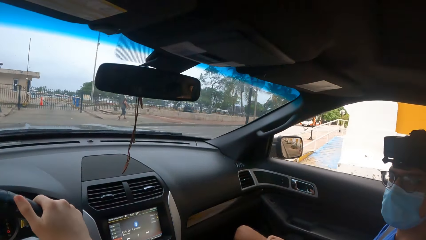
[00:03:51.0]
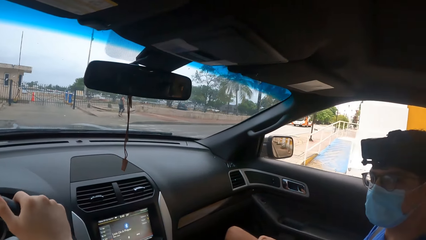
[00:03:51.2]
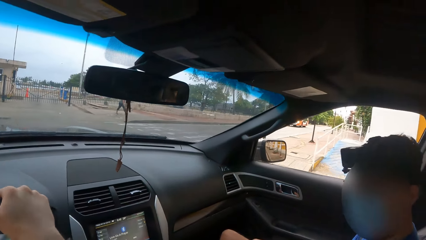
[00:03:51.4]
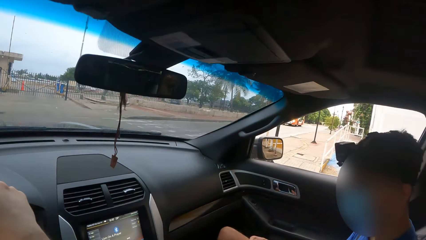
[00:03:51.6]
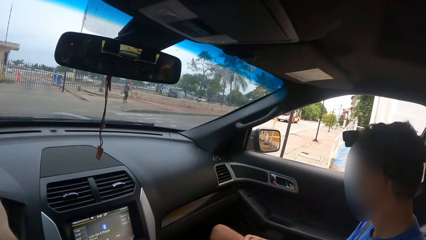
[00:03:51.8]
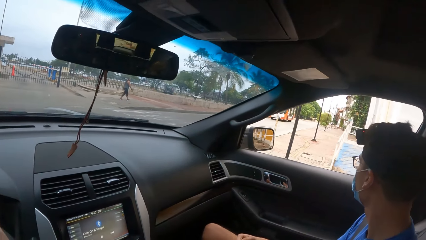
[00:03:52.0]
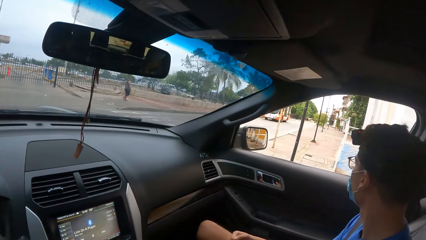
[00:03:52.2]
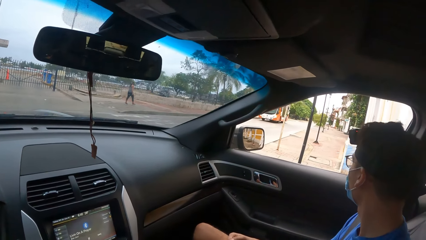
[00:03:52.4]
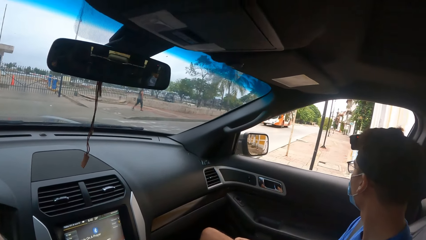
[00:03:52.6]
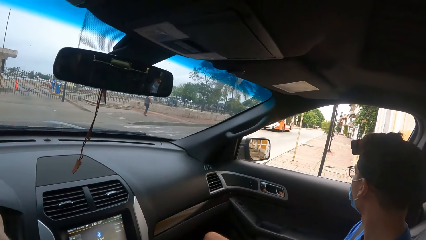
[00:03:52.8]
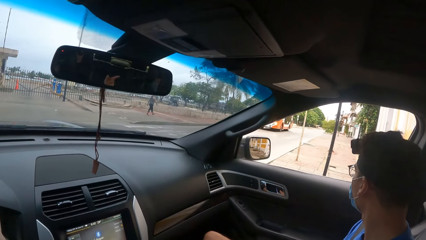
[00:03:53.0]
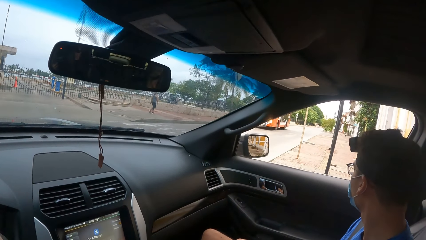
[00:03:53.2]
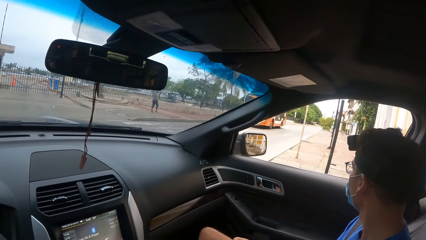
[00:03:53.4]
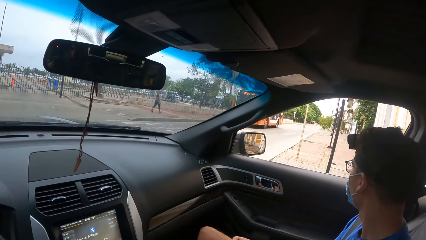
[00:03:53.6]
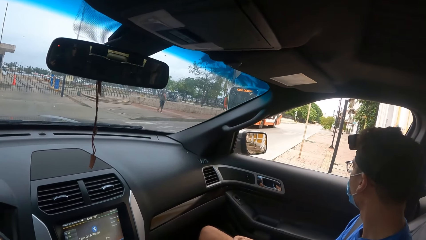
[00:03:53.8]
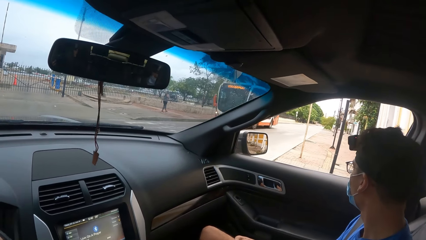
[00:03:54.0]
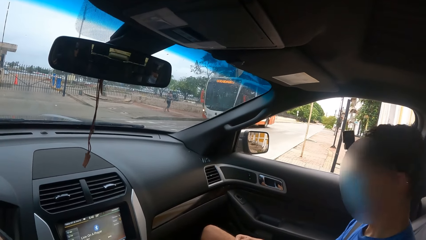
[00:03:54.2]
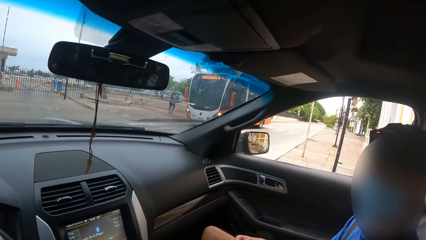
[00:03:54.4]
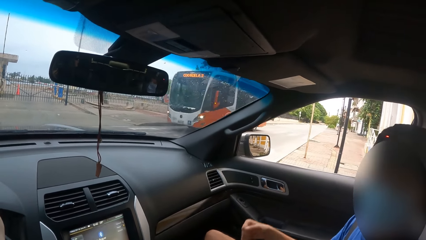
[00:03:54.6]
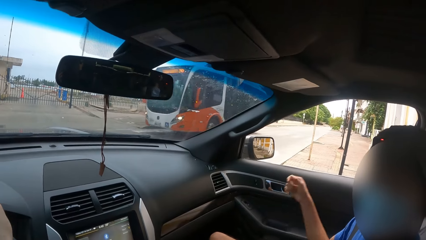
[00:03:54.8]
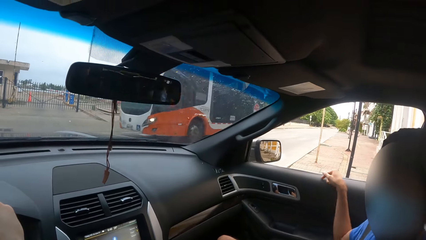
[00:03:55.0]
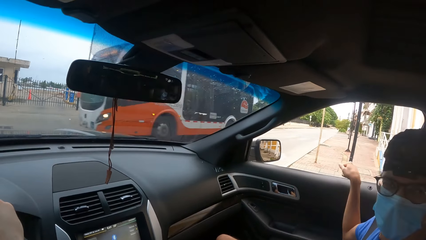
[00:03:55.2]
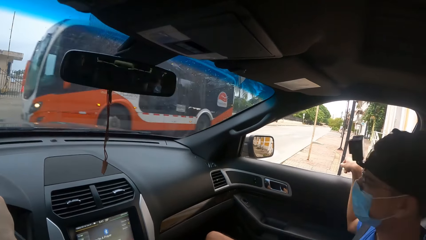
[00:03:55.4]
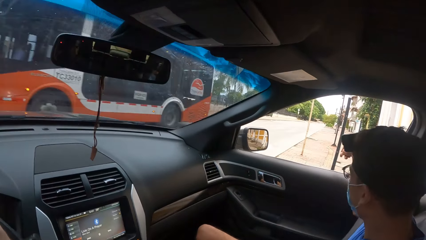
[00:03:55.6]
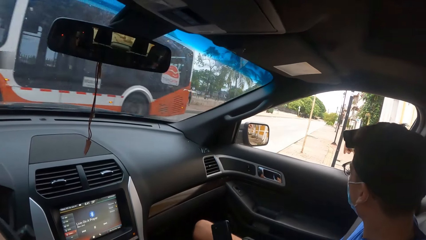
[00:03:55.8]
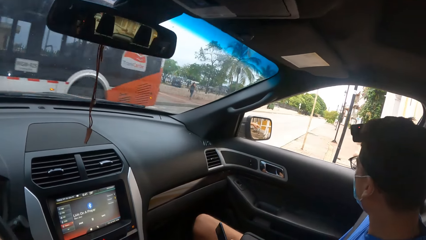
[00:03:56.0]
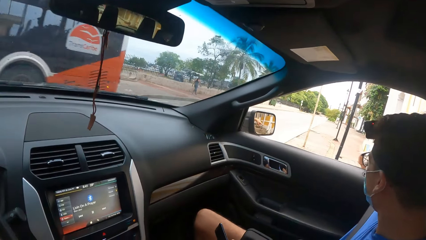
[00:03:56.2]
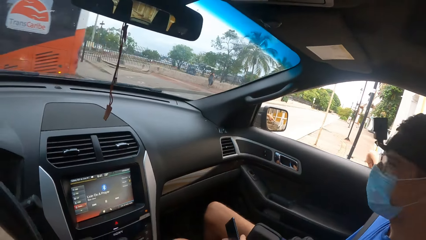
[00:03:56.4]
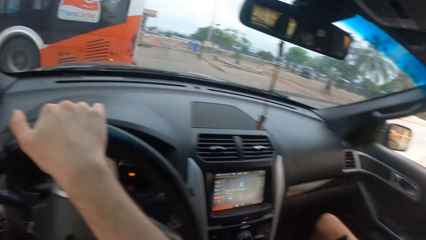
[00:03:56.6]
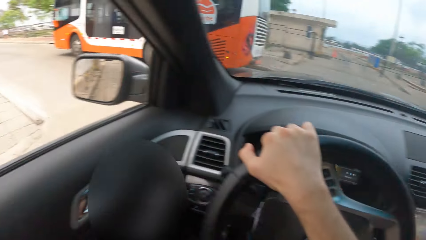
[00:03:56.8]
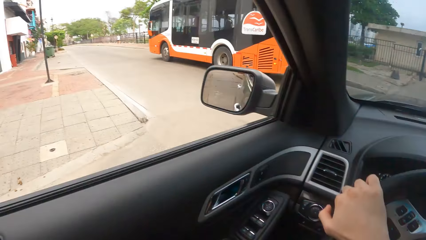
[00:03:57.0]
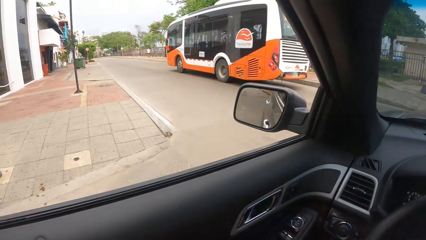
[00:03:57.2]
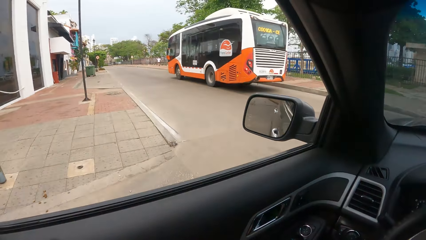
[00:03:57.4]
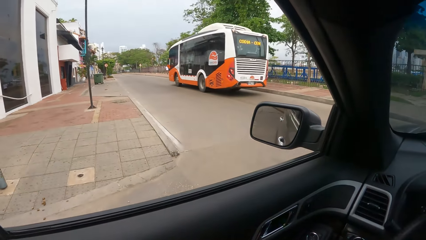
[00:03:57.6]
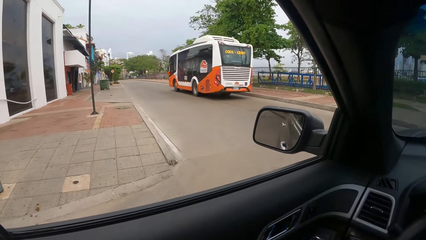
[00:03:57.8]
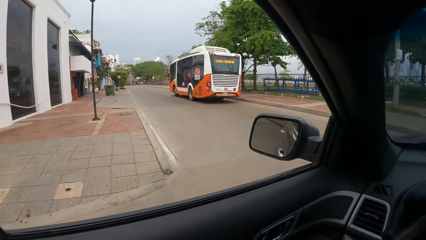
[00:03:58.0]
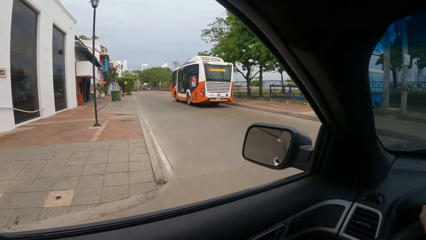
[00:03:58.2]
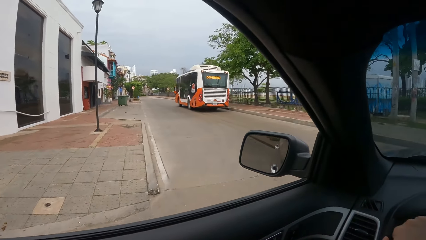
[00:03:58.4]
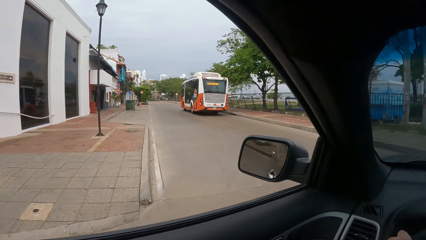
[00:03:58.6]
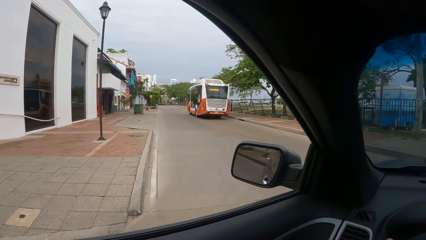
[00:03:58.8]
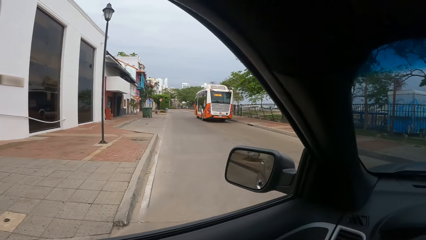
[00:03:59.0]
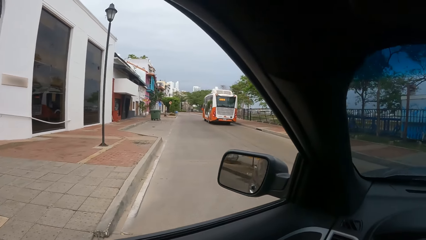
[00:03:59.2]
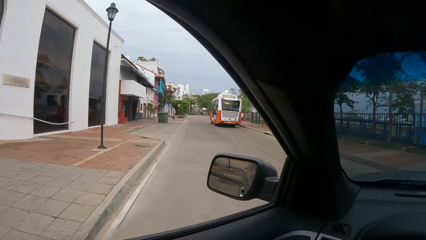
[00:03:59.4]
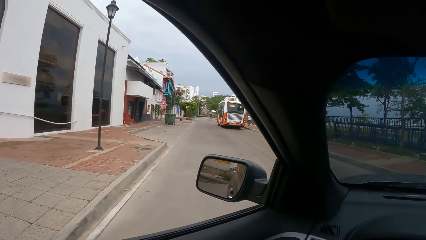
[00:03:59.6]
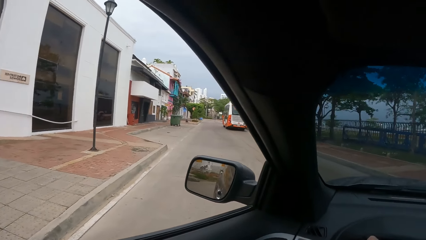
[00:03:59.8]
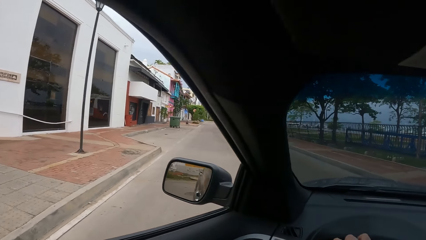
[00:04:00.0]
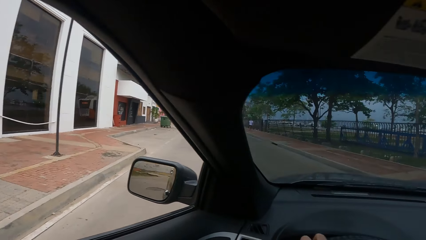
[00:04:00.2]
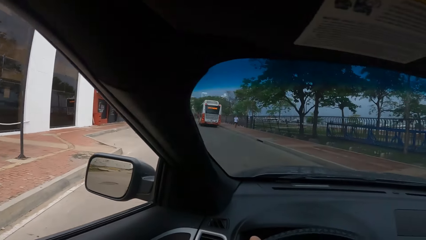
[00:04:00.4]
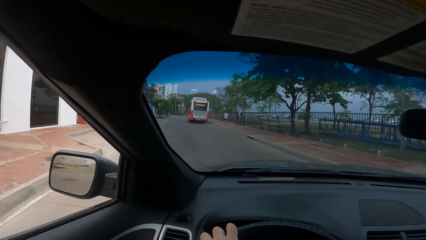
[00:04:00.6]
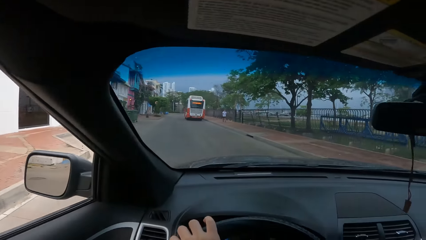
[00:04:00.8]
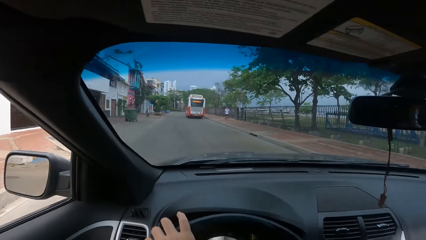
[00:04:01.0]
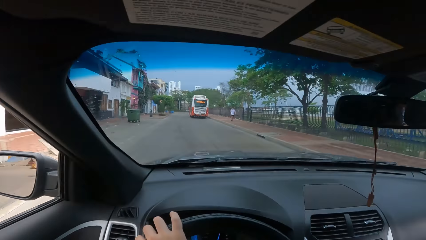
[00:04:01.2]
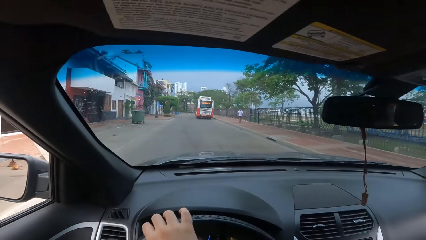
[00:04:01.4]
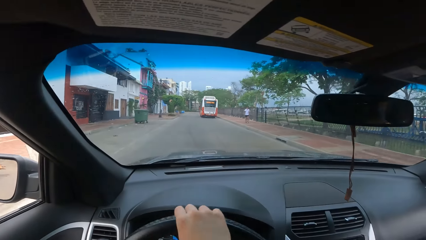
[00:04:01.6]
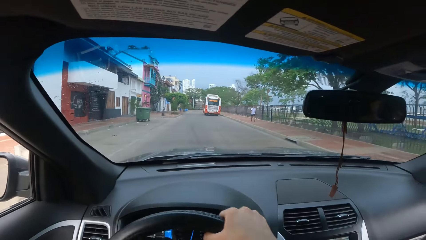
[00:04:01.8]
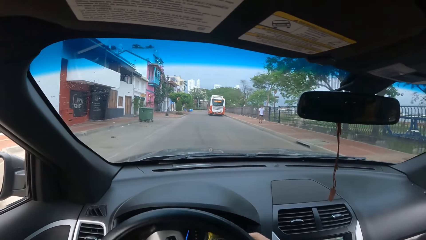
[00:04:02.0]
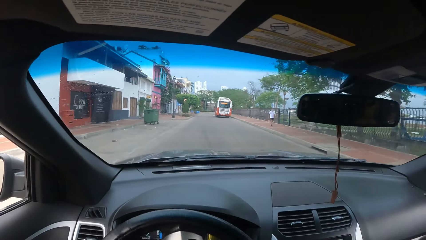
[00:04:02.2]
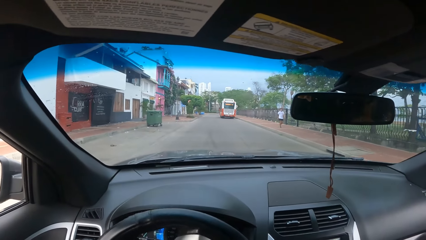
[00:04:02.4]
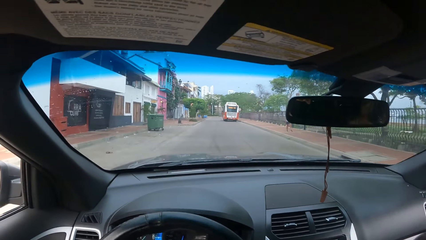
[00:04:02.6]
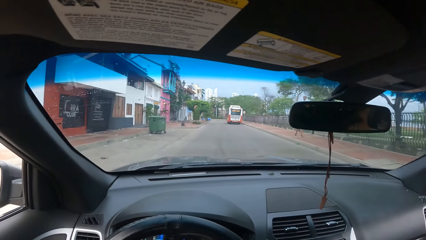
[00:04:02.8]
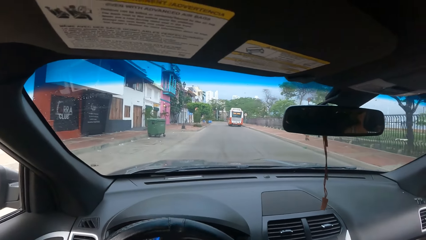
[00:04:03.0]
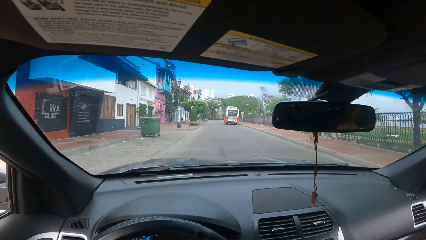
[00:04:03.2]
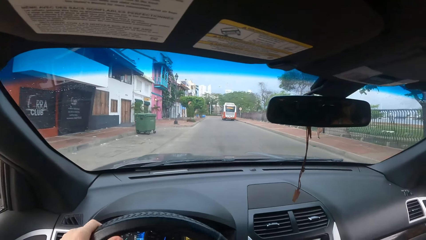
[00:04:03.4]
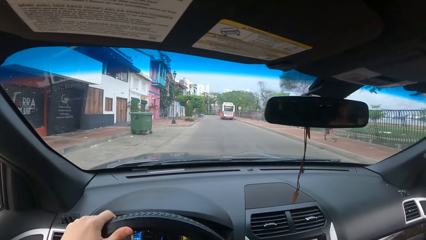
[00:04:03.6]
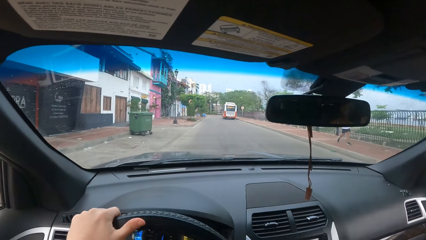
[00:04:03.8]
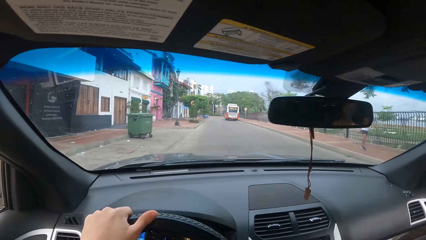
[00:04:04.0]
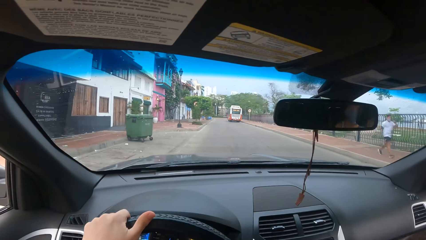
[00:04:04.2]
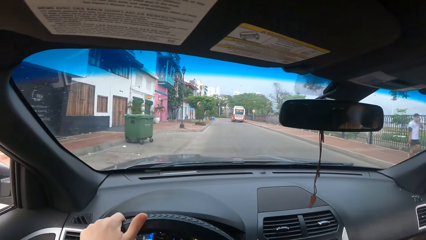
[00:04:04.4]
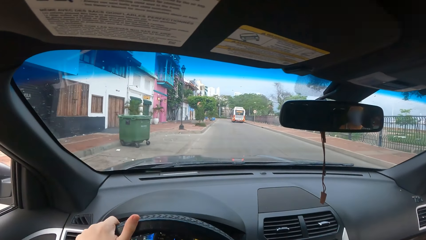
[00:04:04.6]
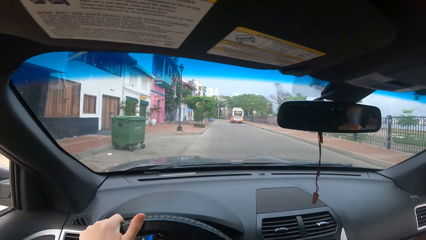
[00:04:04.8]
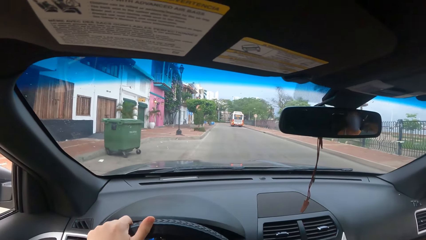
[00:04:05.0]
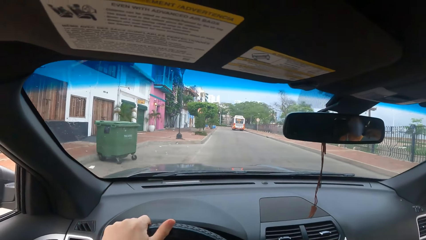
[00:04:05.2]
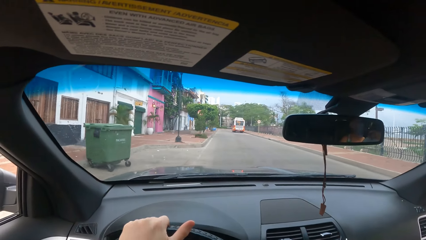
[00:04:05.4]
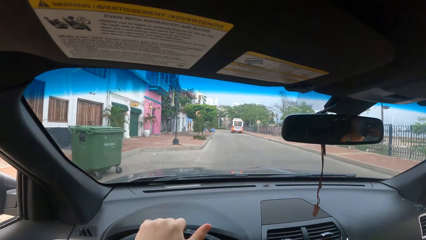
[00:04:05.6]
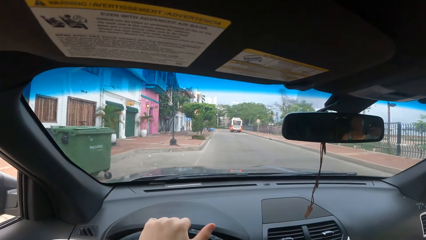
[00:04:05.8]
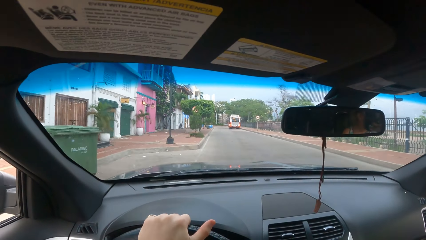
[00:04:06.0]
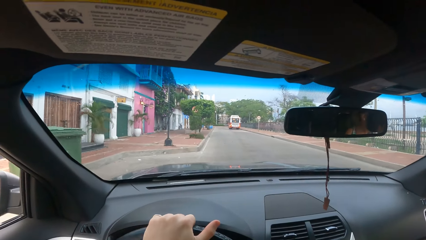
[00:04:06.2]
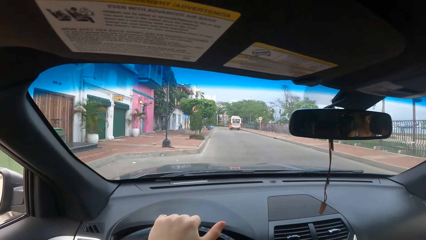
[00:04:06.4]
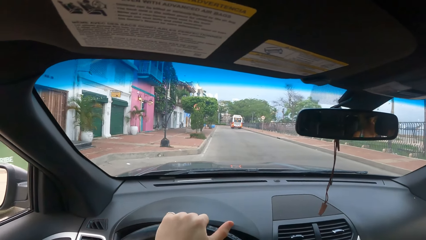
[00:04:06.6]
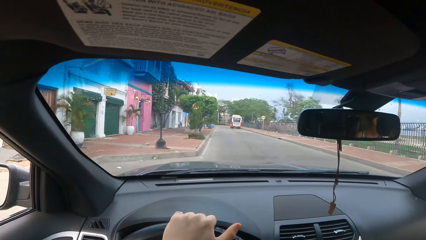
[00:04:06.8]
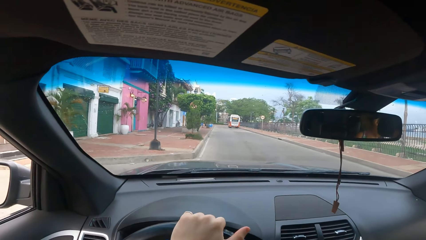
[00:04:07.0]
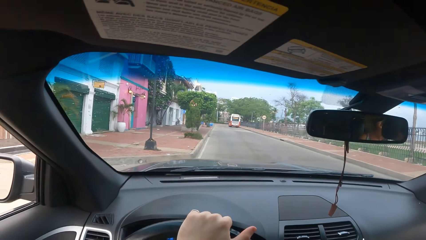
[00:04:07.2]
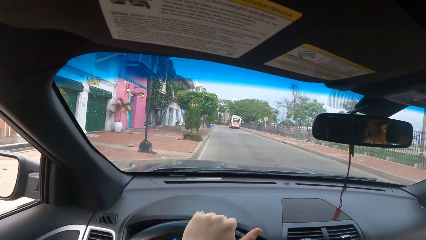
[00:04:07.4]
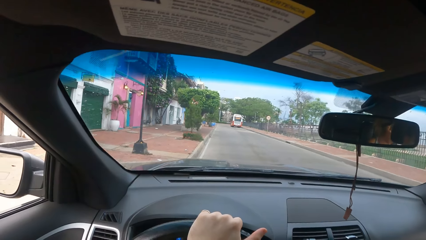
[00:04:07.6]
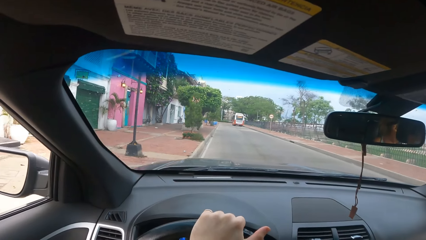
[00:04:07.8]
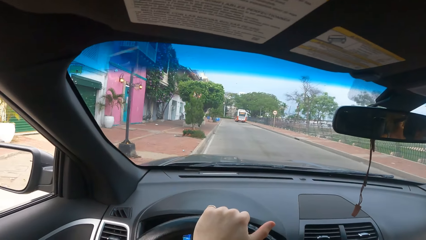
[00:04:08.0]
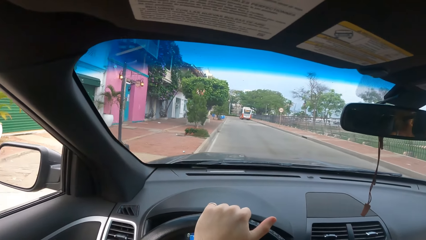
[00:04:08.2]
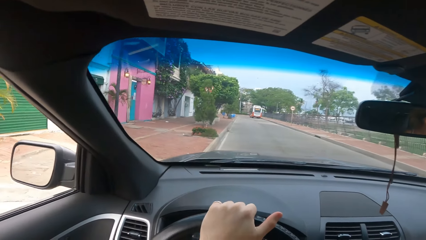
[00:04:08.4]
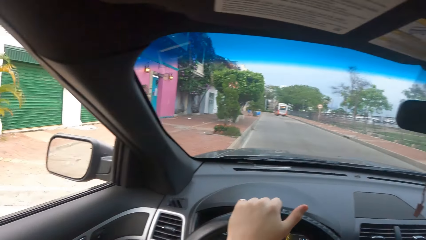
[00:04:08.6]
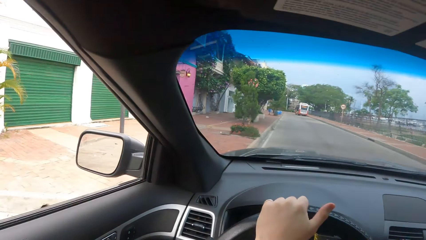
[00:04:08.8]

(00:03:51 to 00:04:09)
The camera wearer stops the car on the road. They converse with a man. They look around the road and drive the car on the road.
